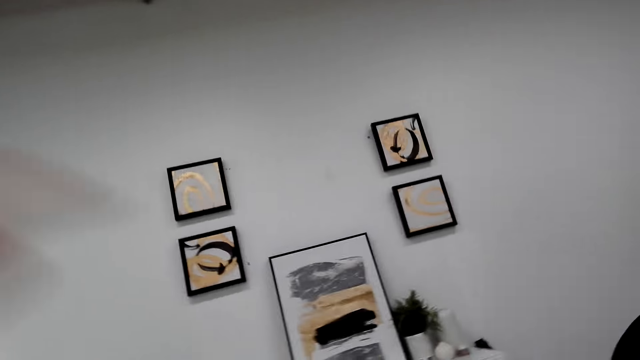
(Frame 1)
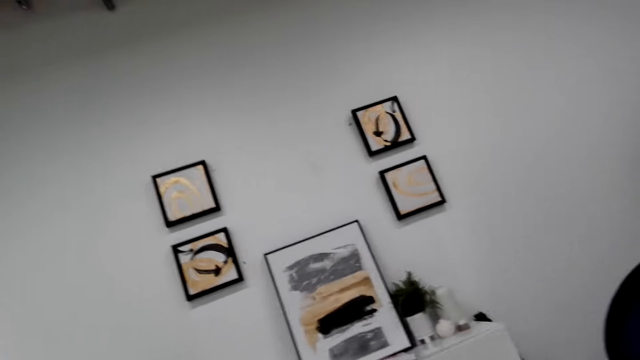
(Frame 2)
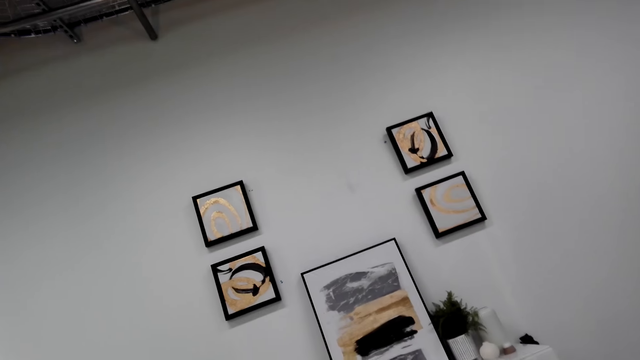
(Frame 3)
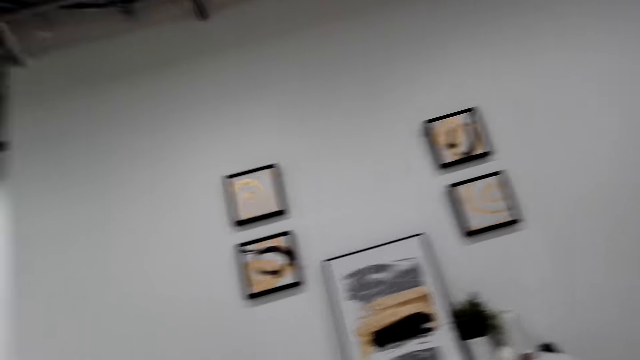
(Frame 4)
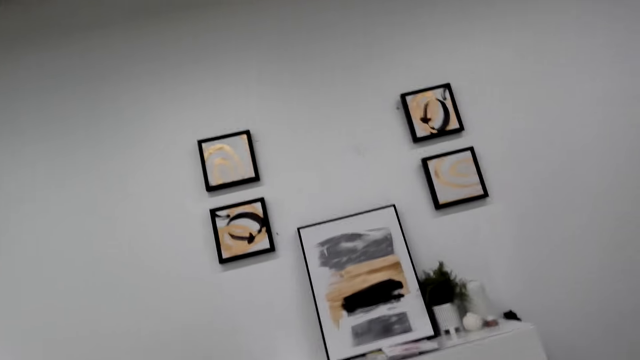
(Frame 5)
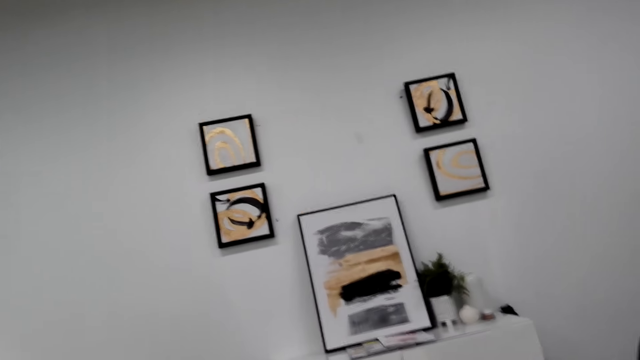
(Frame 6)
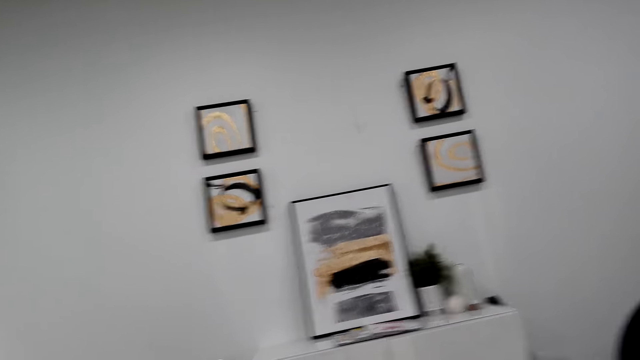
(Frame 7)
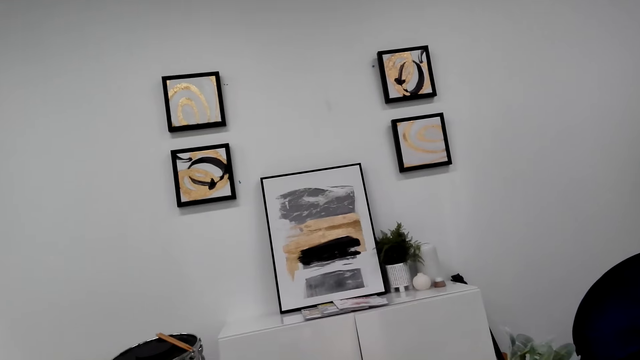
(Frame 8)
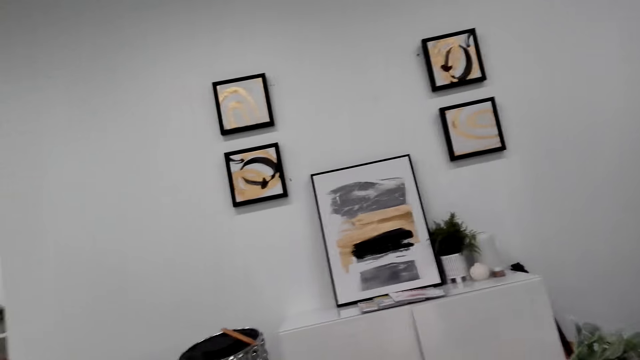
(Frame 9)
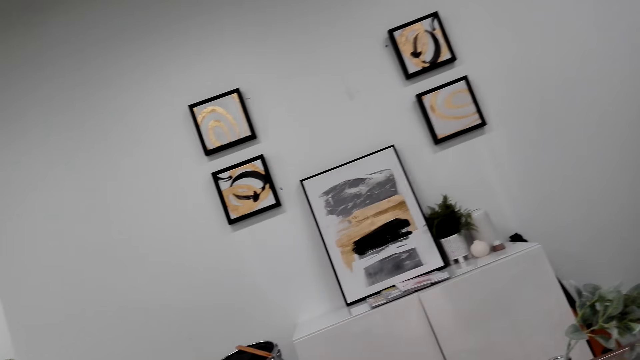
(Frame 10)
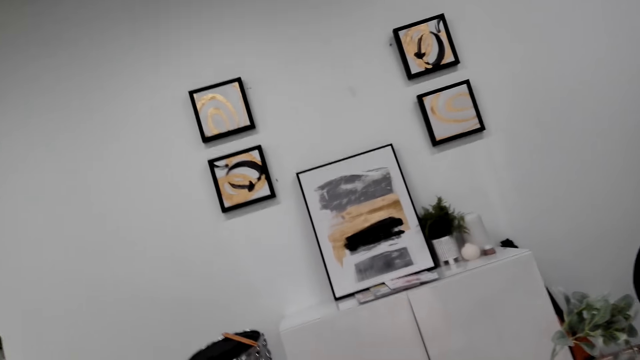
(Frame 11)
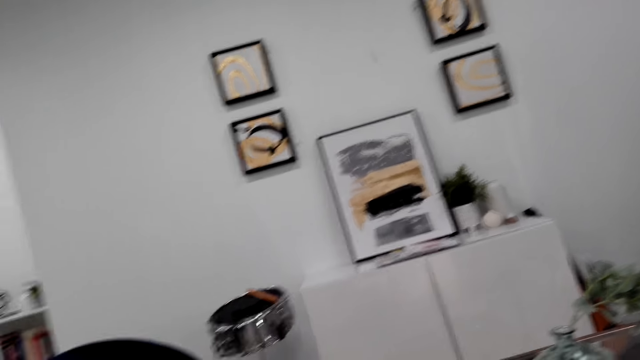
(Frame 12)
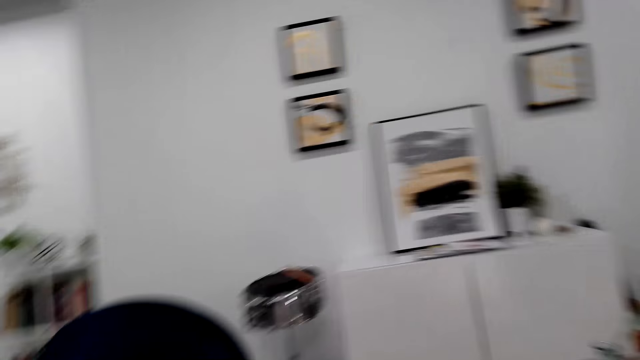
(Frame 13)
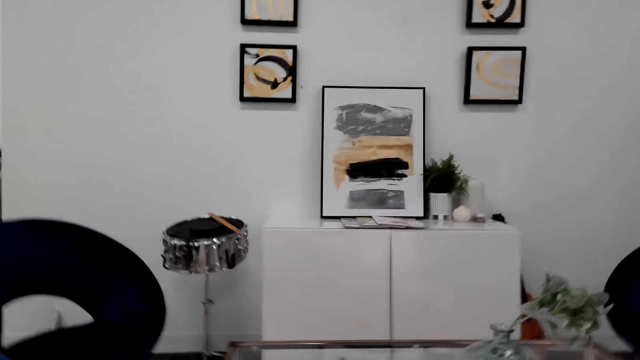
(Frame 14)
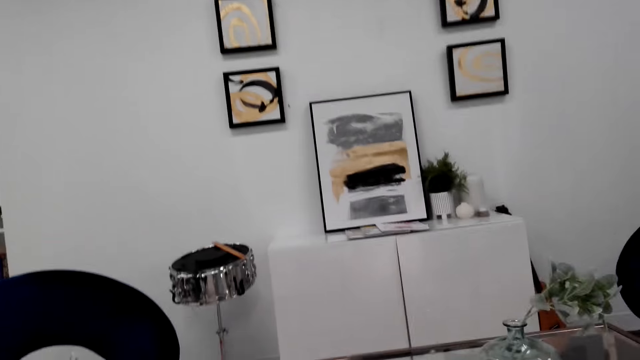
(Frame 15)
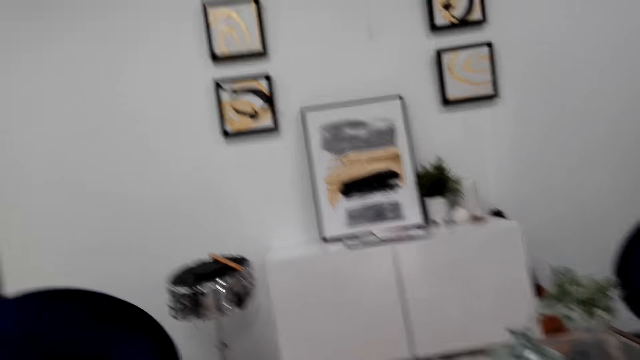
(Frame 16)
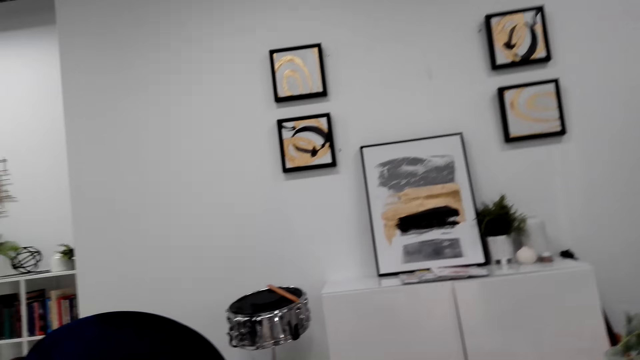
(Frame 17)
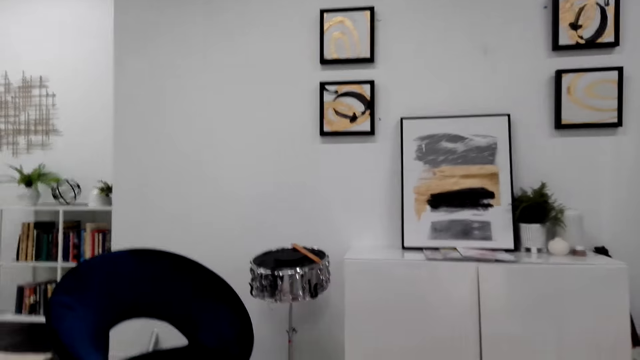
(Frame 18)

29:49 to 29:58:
The camera wearer looks around. They use gestures. They look around.

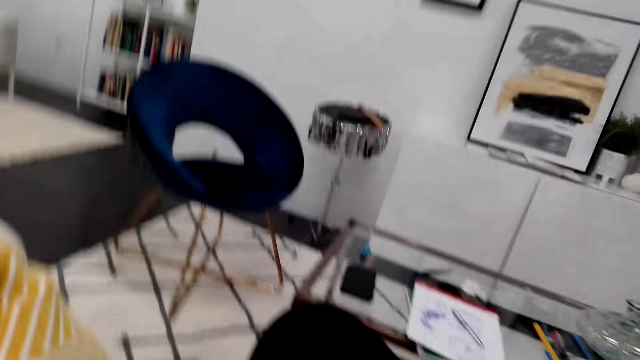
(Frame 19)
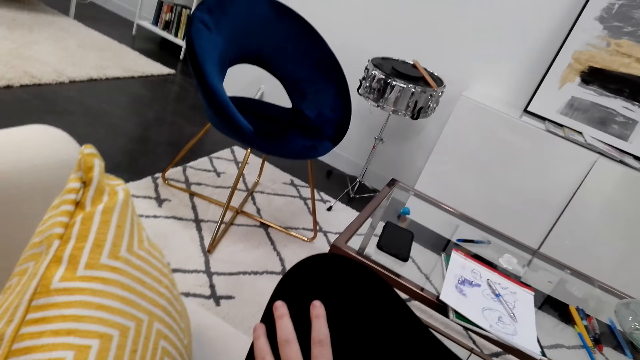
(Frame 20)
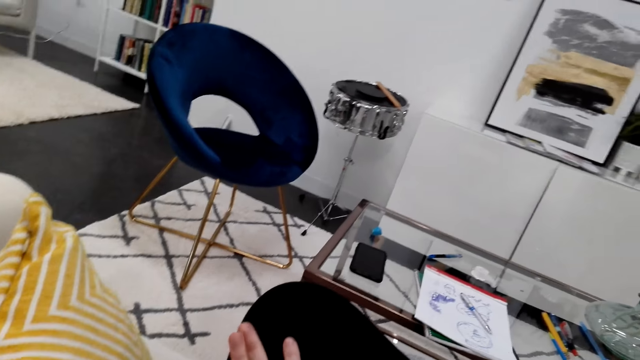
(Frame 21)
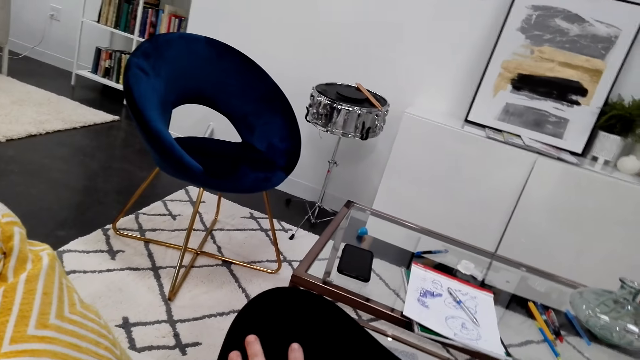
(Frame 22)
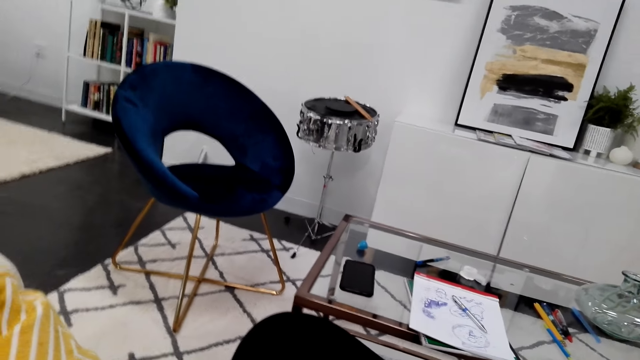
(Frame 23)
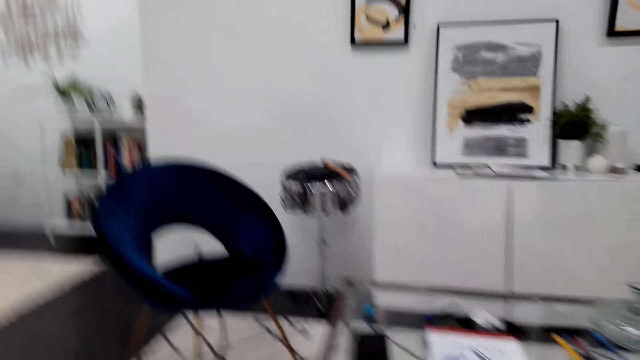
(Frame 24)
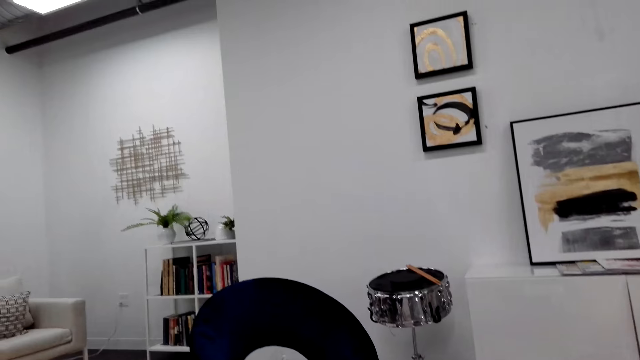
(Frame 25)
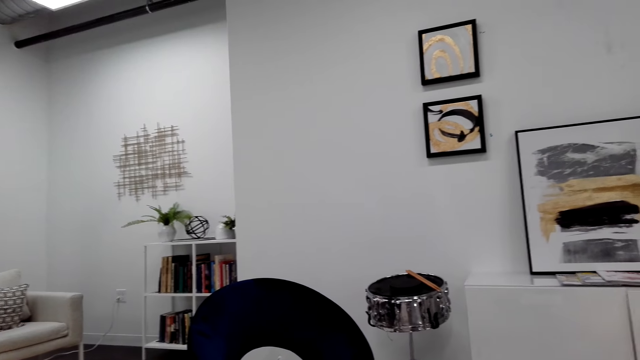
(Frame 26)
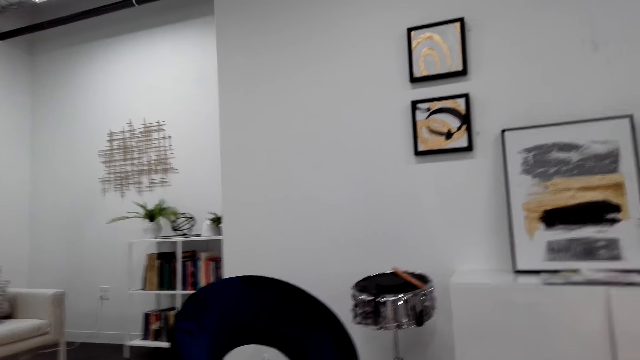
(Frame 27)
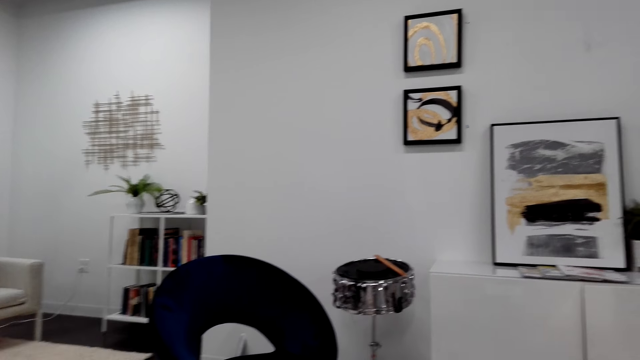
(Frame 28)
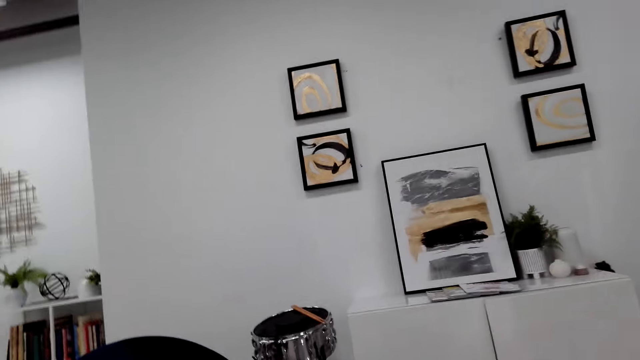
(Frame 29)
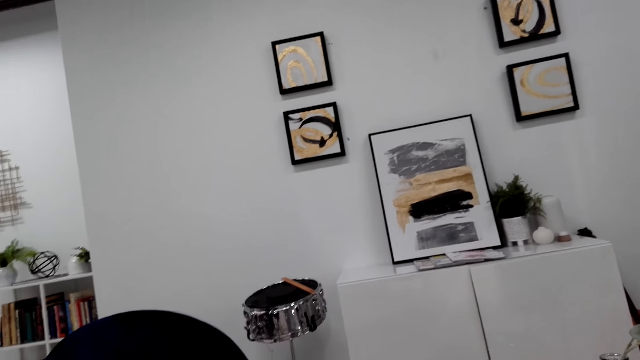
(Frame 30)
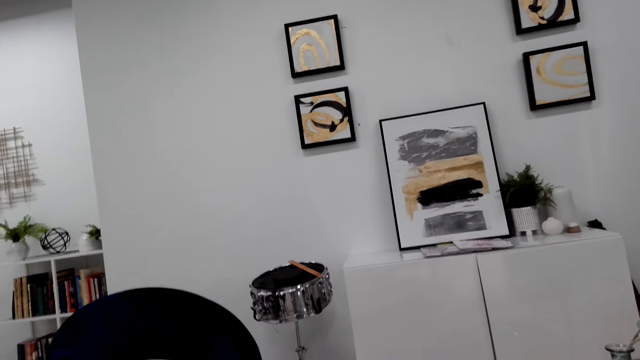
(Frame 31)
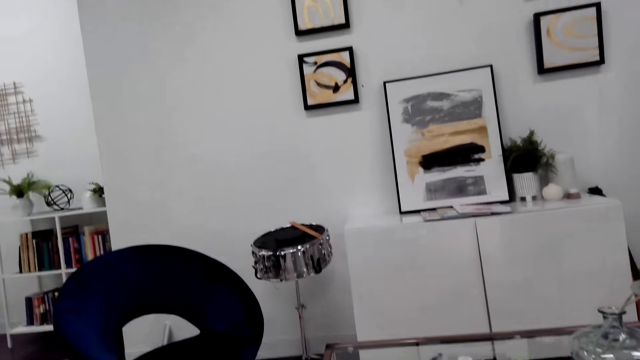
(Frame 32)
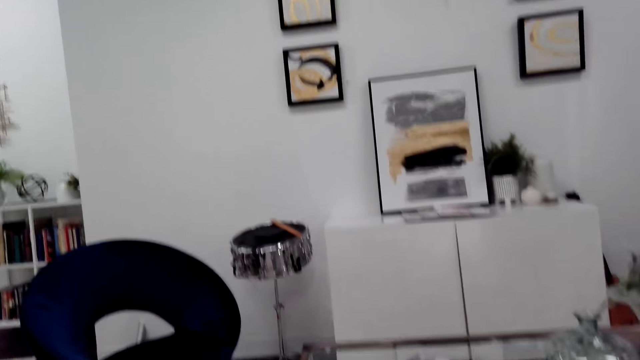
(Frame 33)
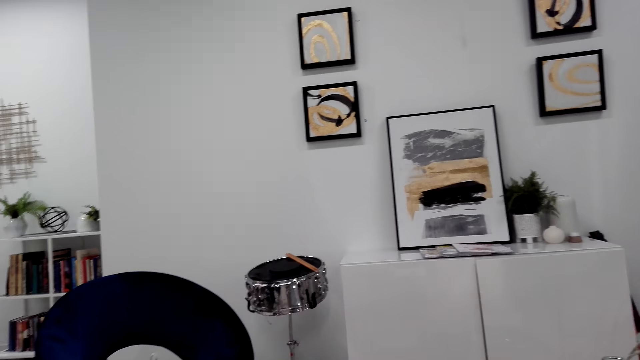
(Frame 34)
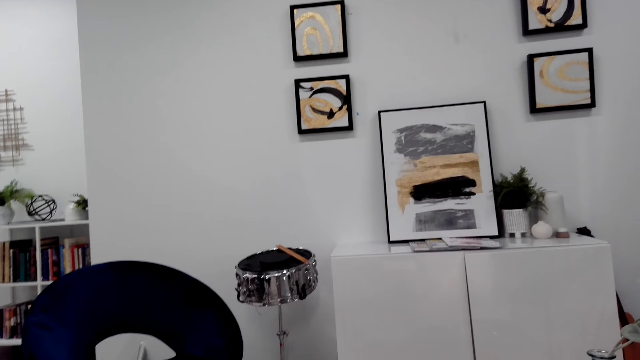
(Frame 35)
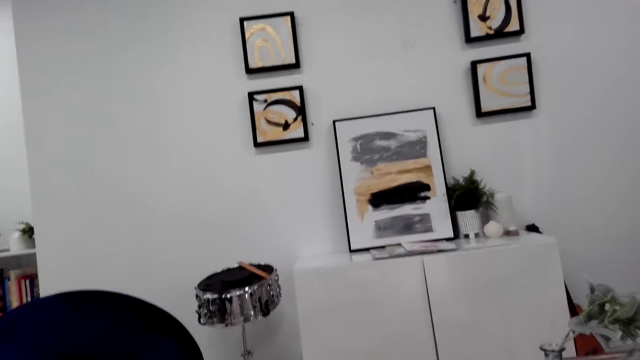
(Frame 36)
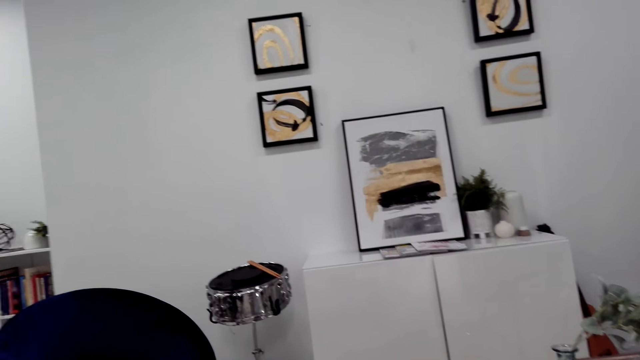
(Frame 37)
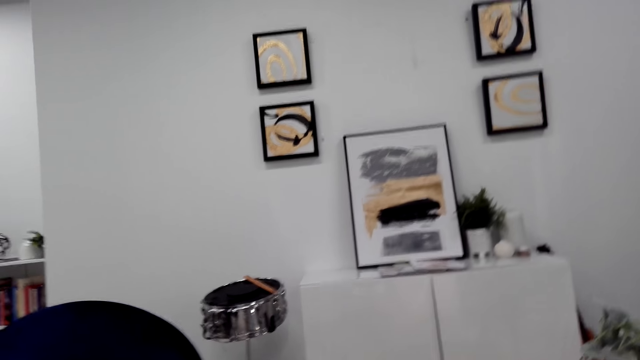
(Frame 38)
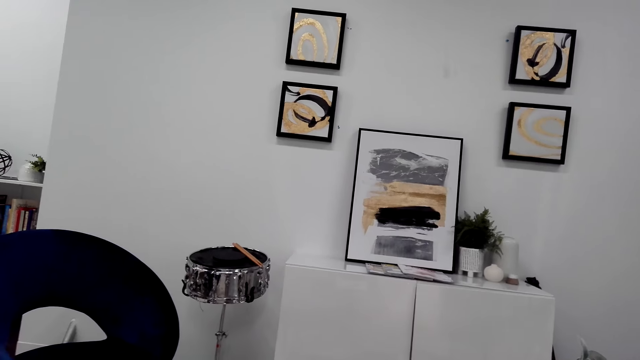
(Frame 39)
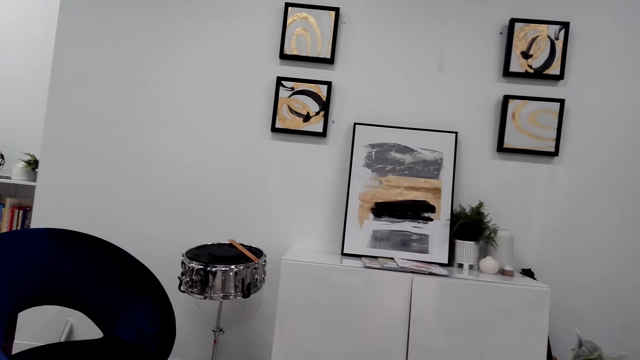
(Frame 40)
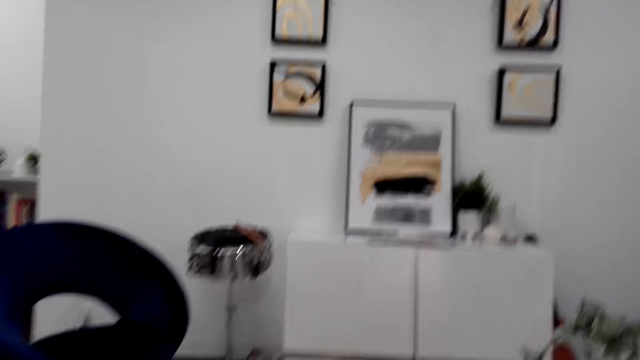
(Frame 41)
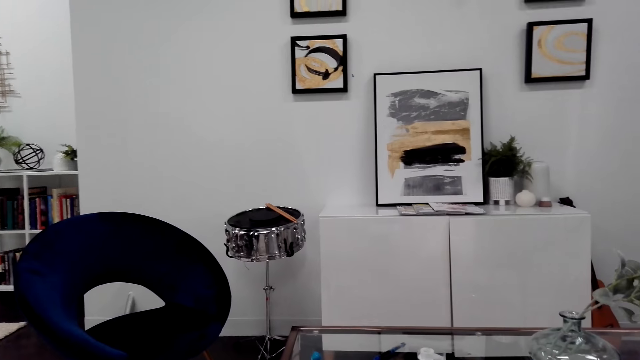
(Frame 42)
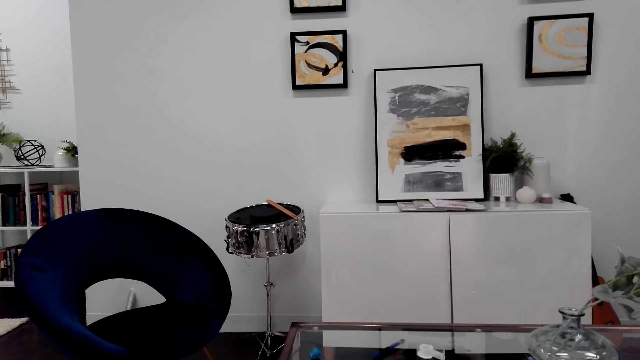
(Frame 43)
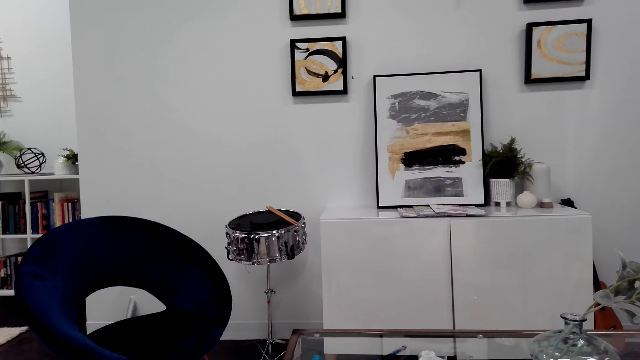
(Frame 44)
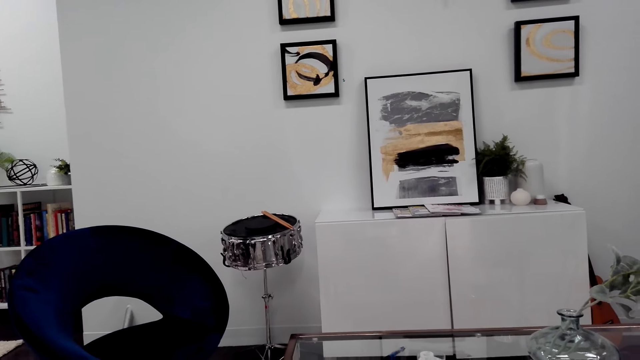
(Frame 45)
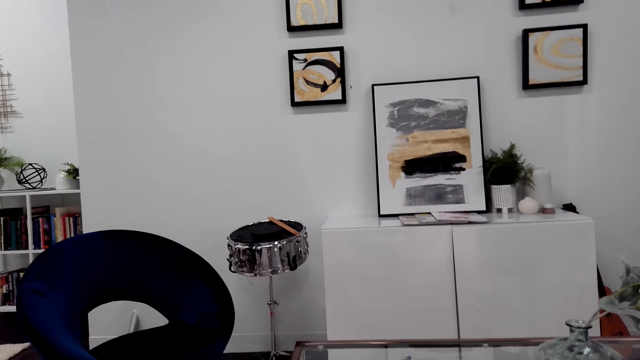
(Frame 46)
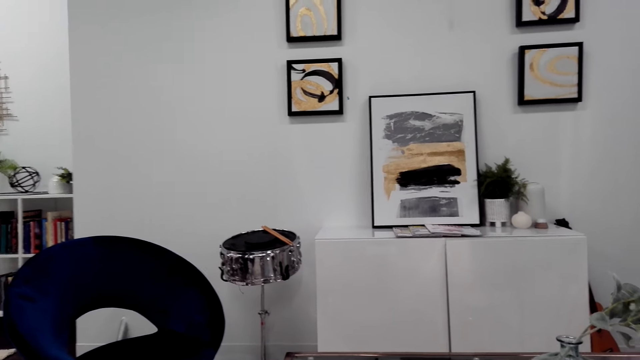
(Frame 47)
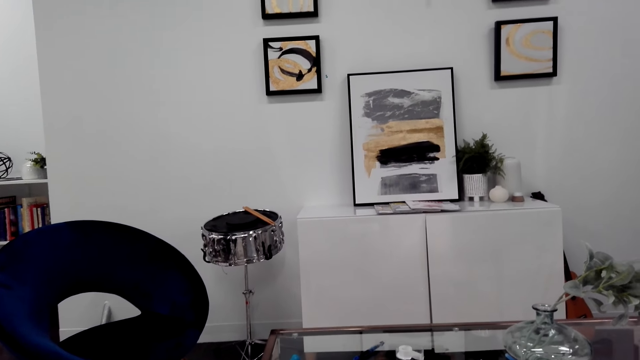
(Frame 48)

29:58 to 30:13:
The camera wearer looks at her hand and puts her hand on her lap. She looks around the room. She looks at the paintings on the wall.
